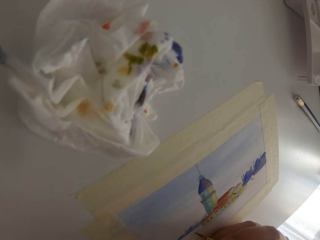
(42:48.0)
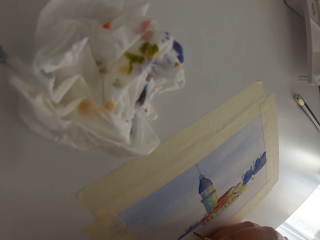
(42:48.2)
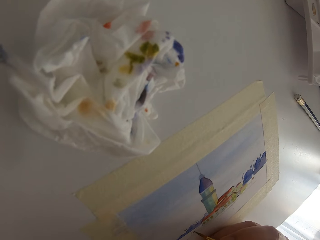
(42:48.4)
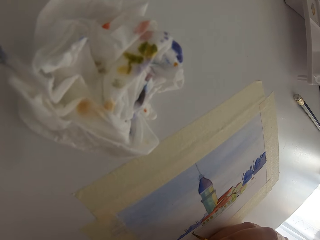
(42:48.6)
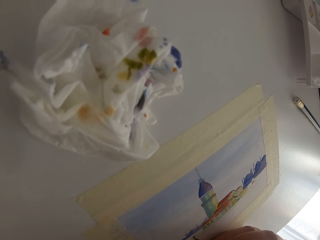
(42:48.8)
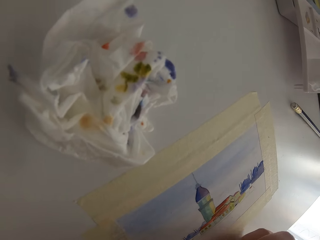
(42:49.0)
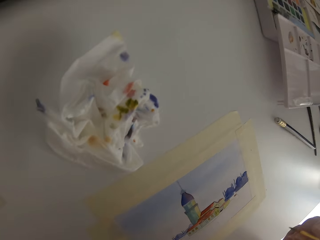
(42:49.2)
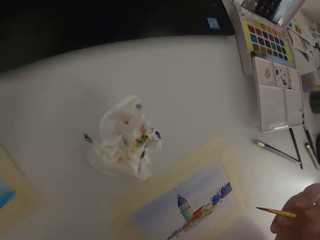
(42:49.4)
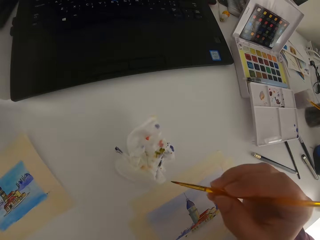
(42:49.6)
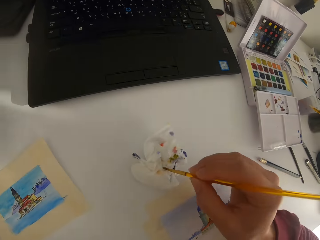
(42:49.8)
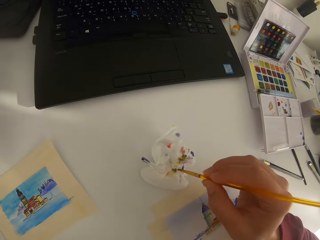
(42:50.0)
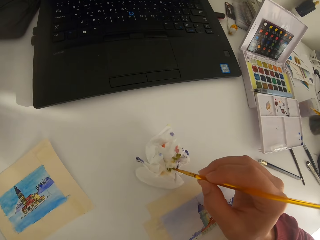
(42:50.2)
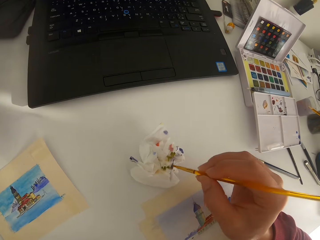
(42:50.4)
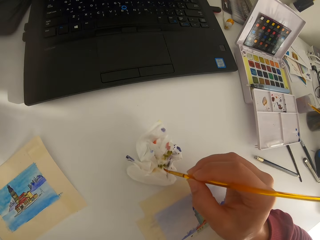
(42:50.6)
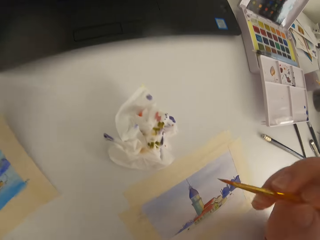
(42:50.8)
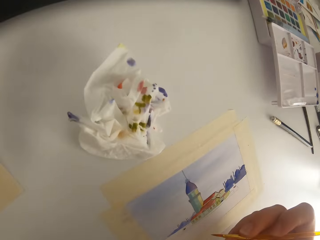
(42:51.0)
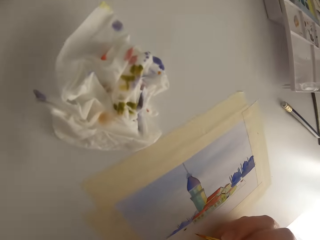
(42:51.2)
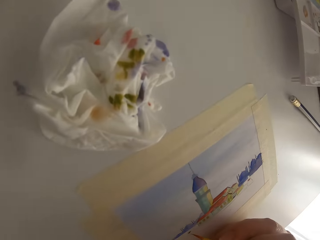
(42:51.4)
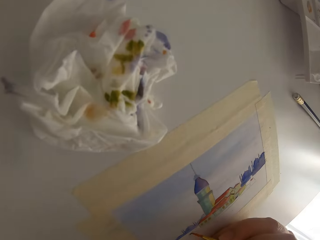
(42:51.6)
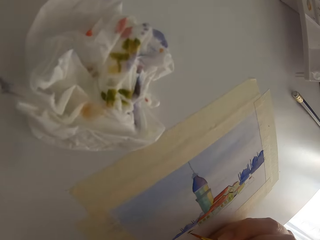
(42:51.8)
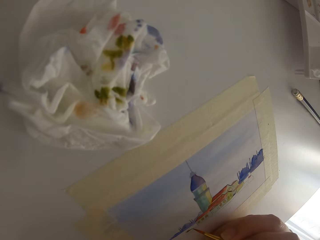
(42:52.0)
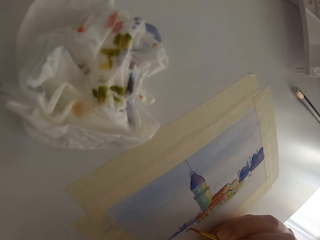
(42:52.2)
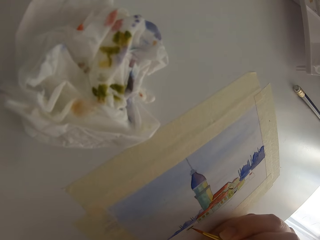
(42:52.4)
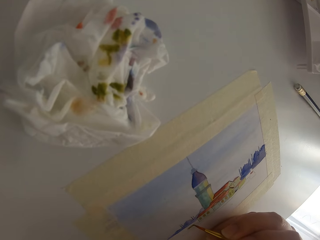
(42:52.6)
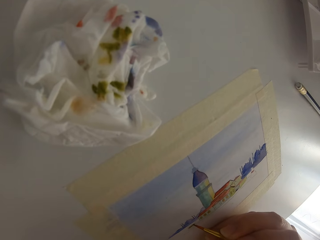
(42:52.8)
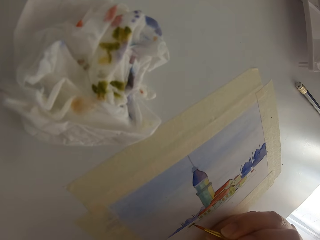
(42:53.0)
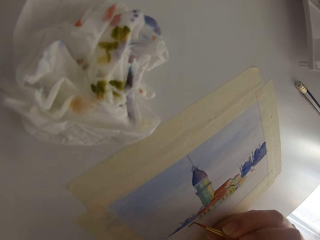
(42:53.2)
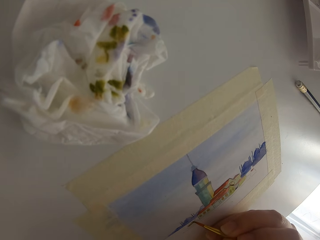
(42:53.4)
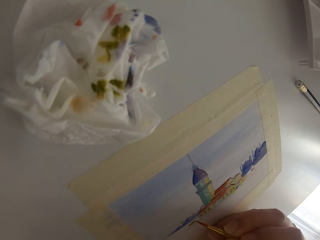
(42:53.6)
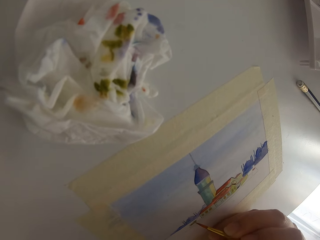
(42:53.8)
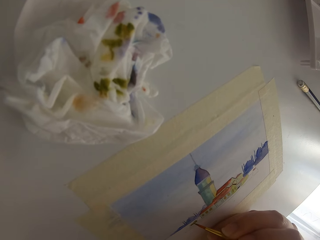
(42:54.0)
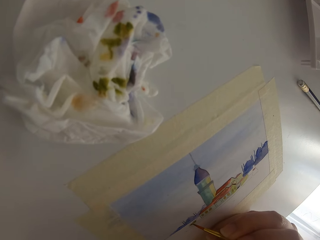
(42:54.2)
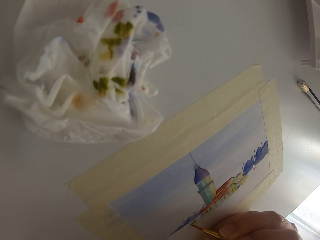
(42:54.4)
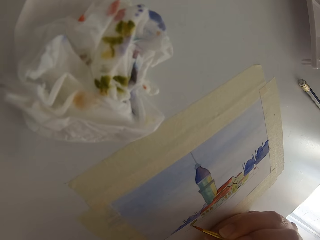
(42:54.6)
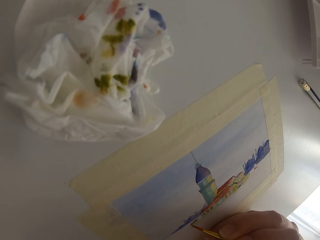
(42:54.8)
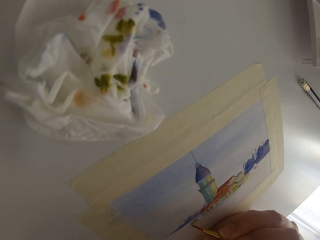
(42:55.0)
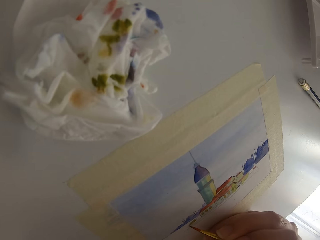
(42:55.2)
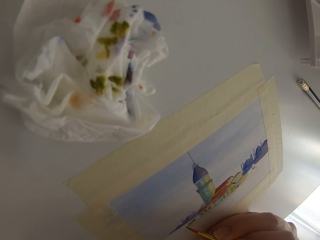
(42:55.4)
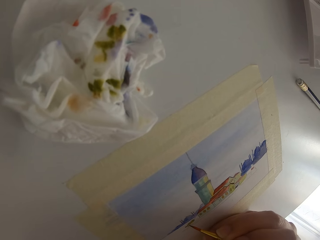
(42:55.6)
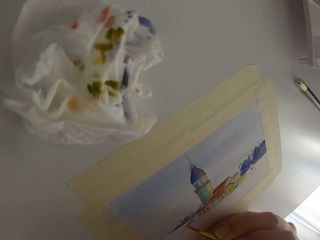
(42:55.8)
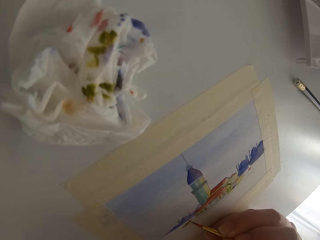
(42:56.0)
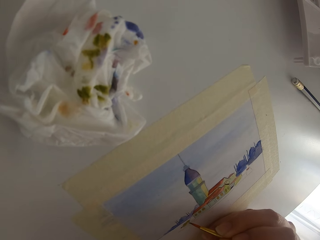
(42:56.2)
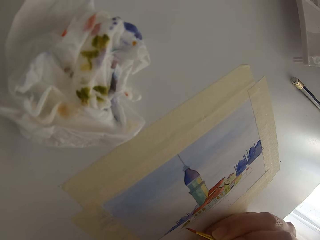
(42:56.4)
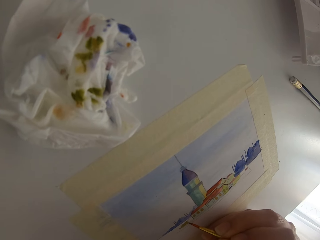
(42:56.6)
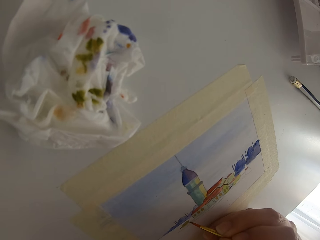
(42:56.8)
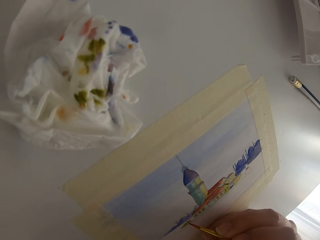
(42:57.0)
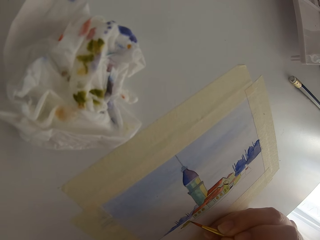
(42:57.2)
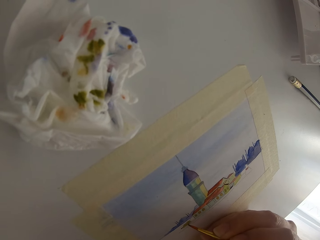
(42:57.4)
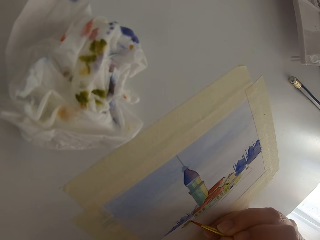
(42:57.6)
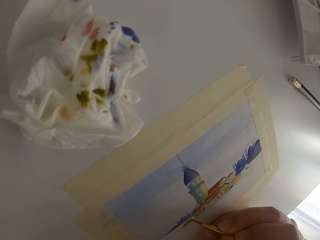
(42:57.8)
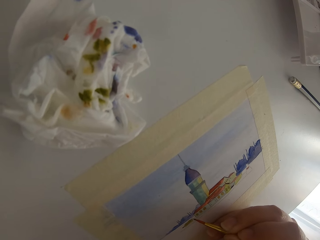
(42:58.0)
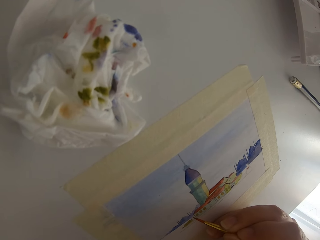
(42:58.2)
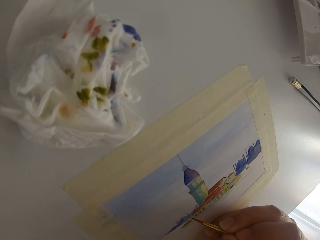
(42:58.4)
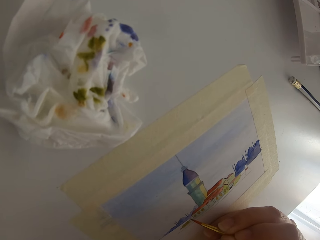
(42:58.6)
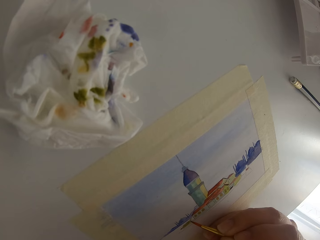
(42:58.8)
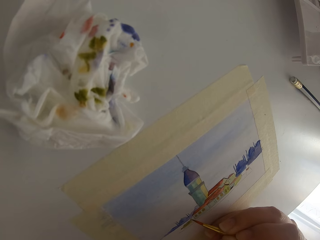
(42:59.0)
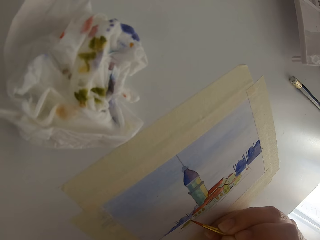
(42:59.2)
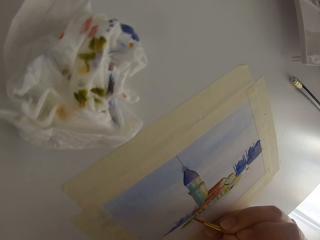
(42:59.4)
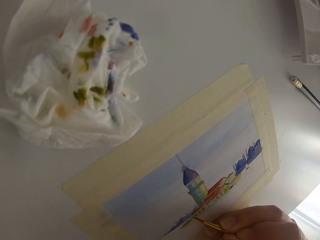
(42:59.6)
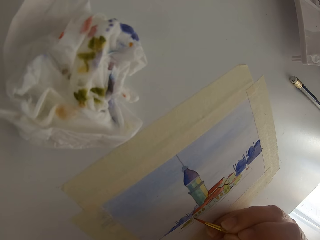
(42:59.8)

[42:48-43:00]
The camera wearer paints on the paper. They wipe the paint brush on tissue paper.

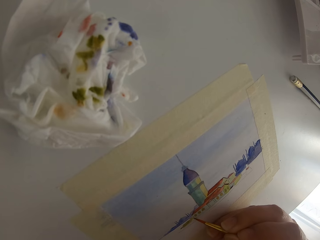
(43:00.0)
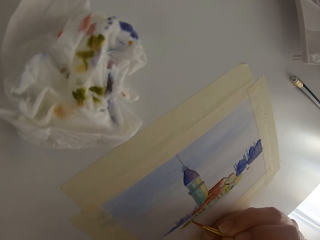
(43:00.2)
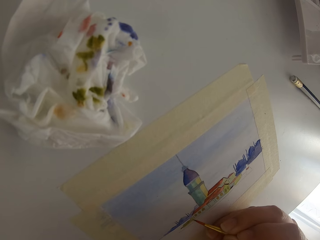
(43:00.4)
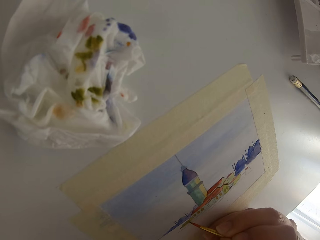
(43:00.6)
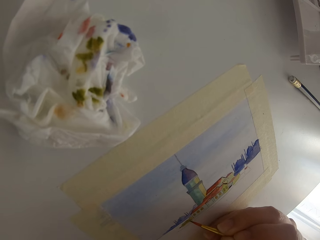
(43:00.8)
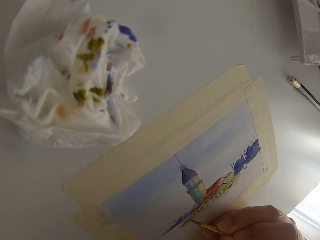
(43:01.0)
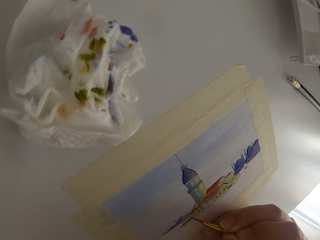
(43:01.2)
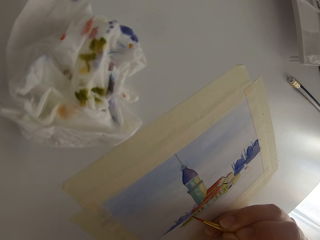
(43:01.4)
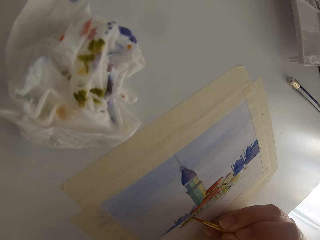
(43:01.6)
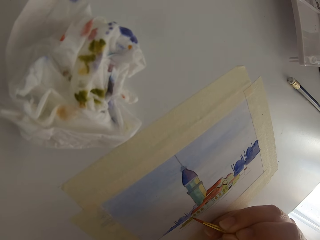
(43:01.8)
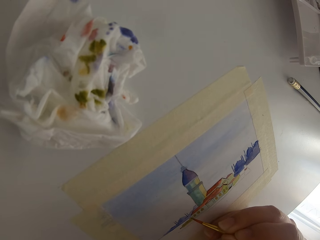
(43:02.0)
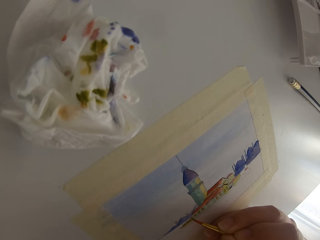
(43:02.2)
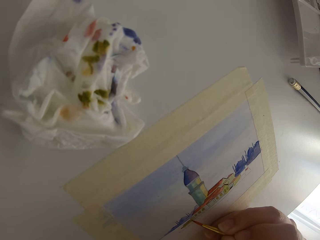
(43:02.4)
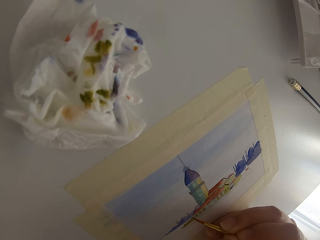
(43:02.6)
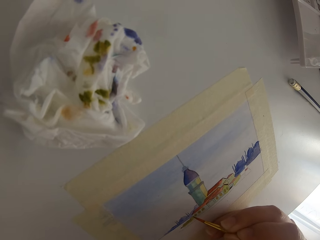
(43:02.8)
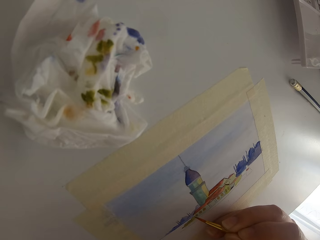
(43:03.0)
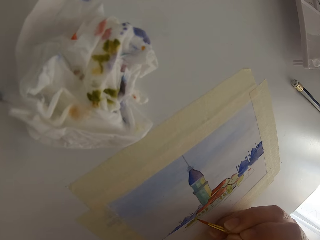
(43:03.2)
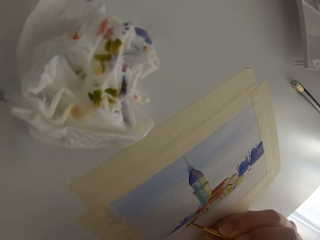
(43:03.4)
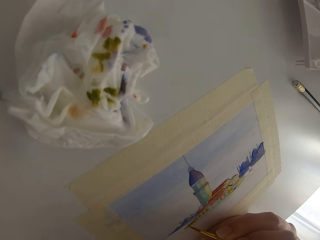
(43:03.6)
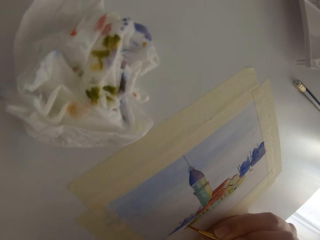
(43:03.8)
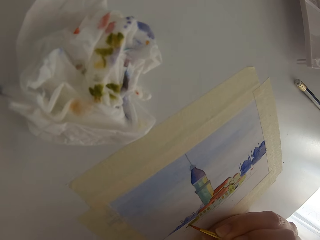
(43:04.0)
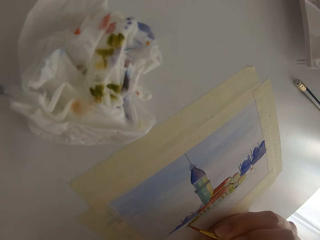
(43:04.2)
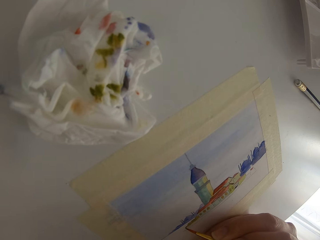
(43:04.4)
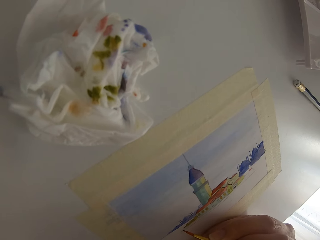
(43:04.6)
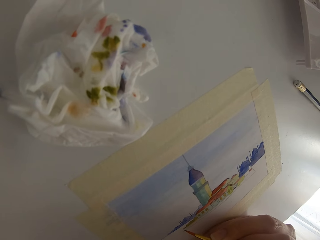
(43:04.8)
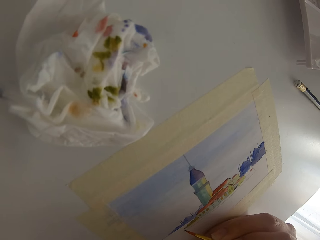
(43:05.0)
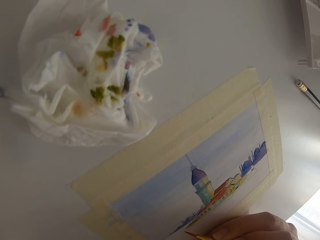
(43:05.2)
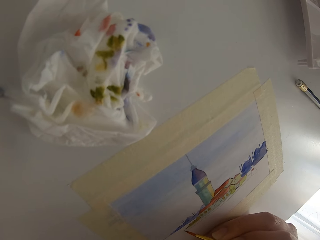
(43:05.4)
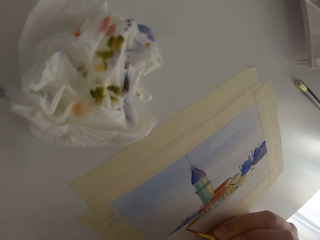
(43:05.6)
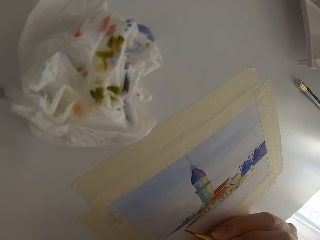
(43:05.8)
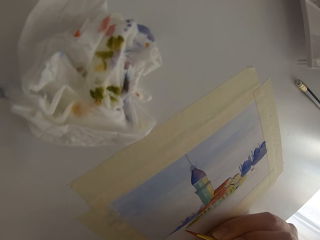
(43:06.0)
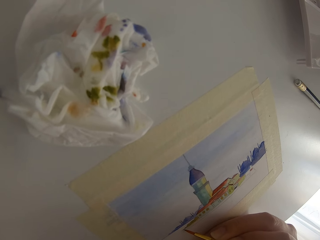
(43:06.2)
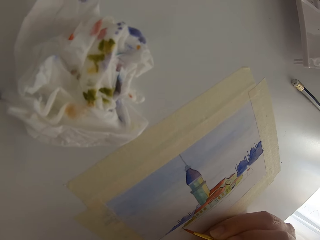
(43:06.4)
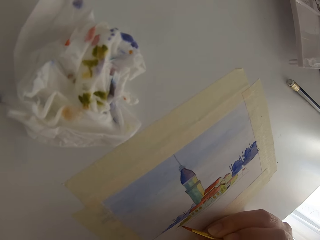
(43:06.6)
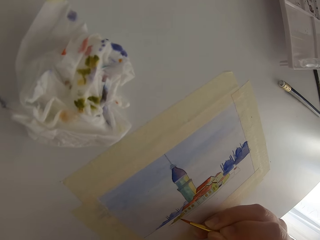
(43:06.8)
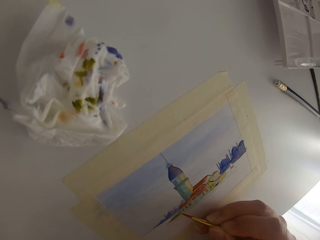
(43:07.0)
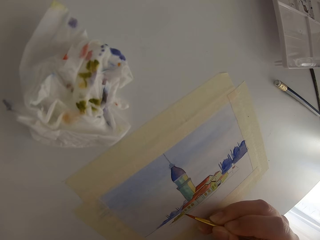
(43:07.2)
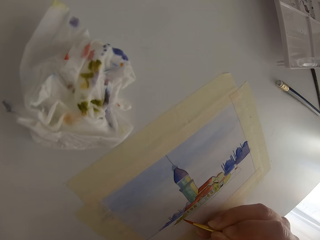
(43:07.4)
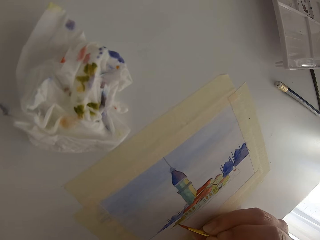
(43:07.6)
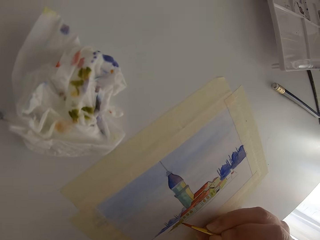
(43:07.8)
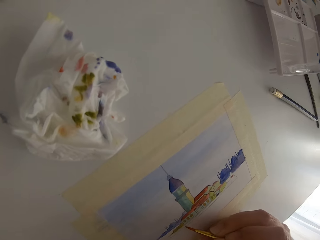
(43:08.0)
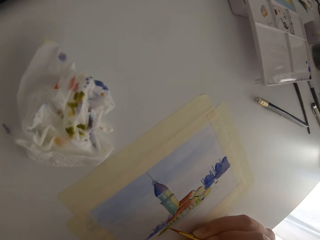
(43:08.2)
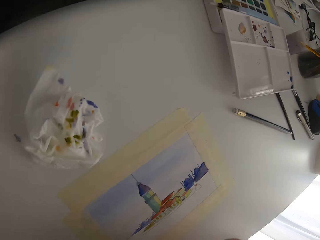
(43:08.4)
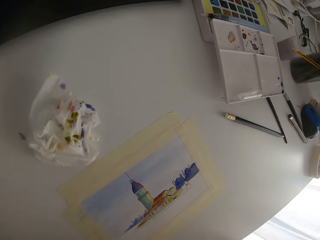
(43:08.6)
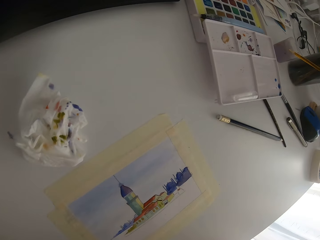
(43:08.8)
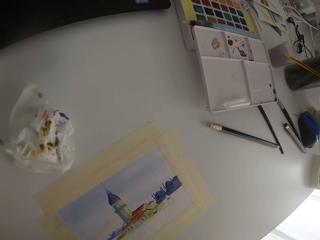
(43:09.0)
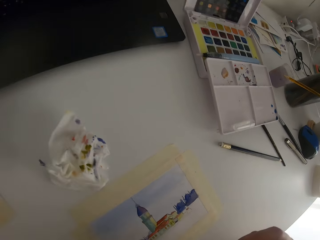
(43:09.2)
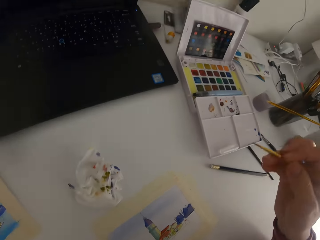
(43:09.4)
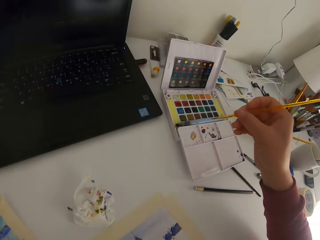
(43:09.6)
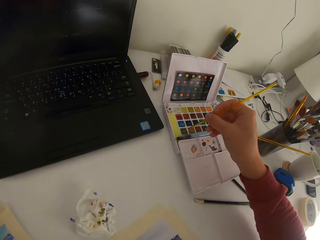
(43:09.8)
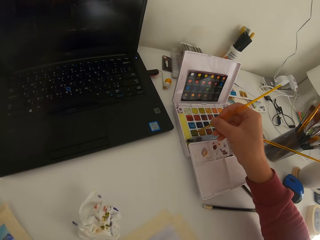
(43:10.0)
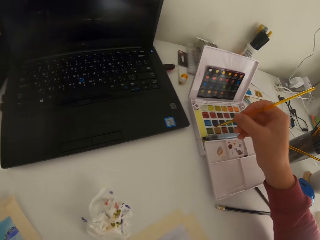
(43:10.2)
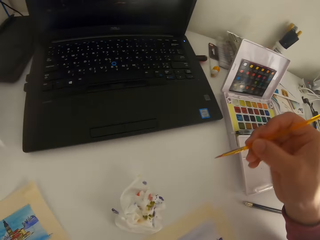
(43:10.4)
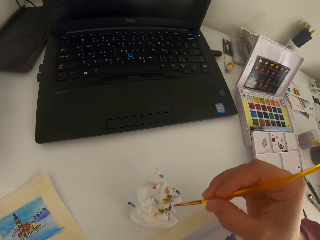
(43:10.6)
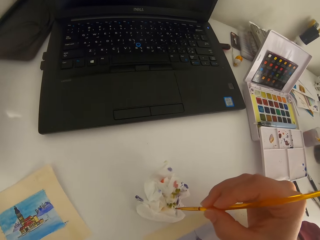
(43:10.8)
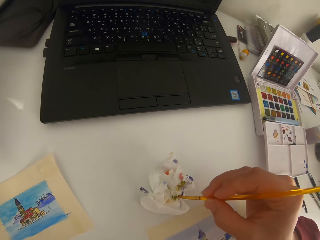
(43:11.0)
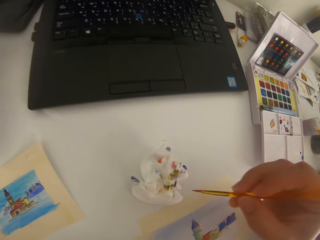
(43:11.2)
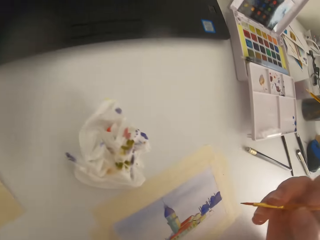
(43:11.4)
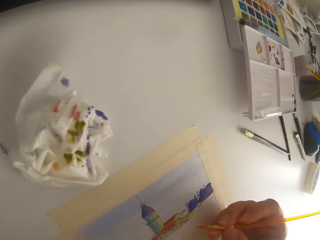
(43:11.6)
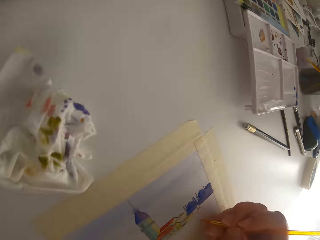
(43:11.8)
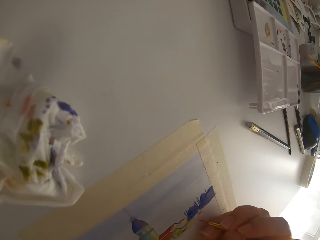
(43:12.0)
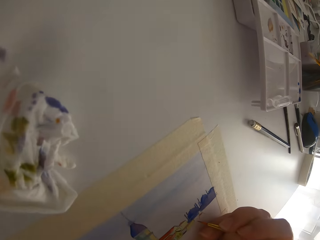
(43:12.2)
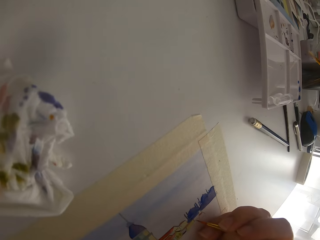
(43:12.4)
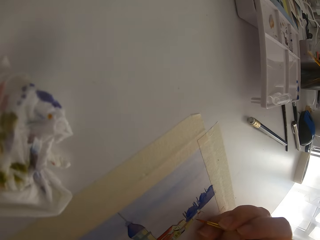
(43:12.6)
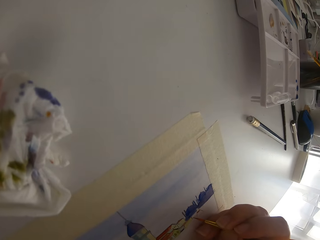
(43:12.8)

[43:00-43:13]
The camera wearer paints on the paper. They dip the paint brush in solid watercolor. They wipe the paint brush on tissue paper.
